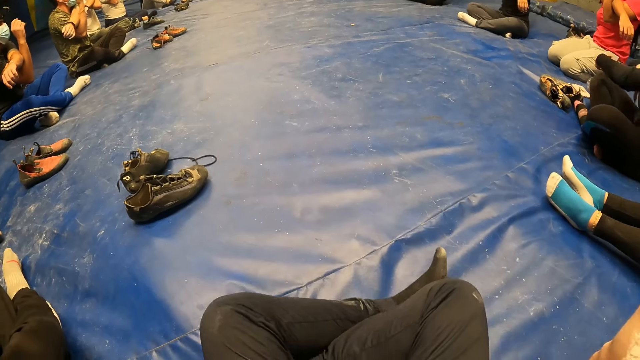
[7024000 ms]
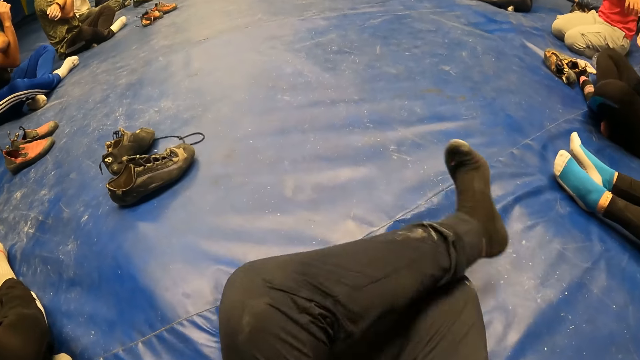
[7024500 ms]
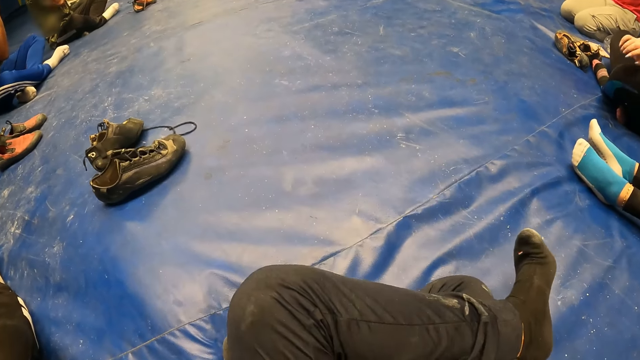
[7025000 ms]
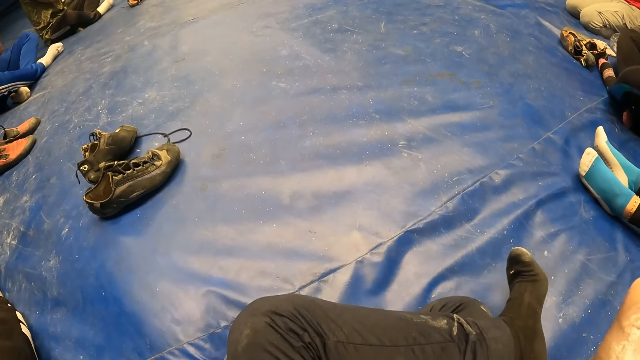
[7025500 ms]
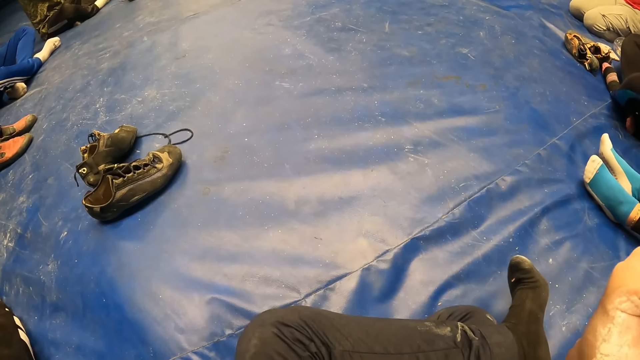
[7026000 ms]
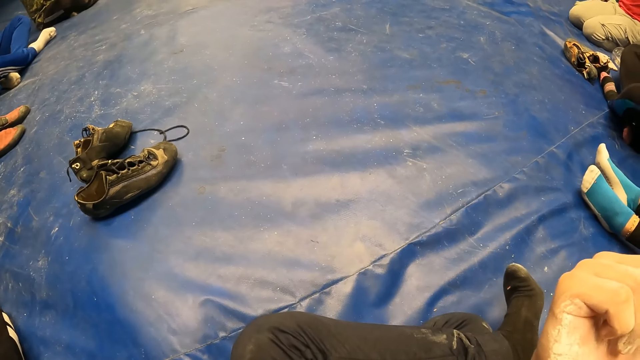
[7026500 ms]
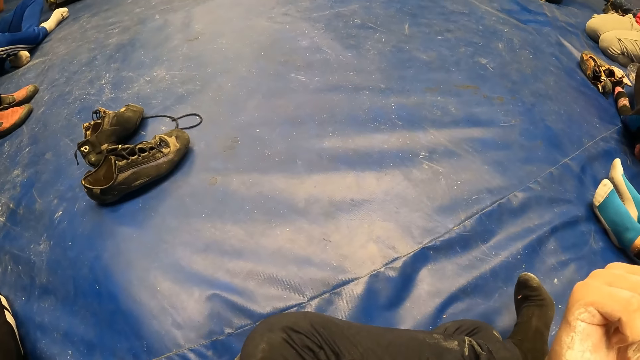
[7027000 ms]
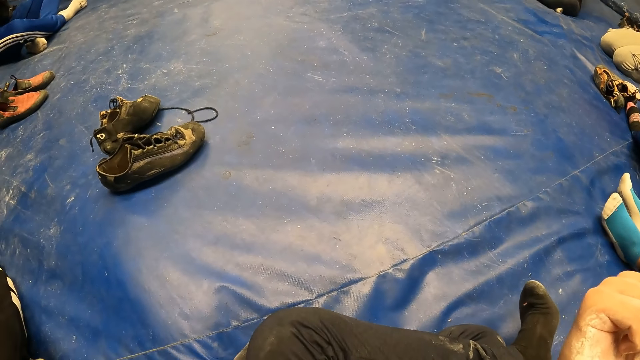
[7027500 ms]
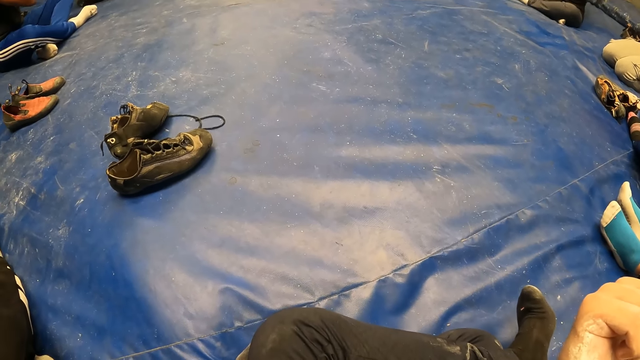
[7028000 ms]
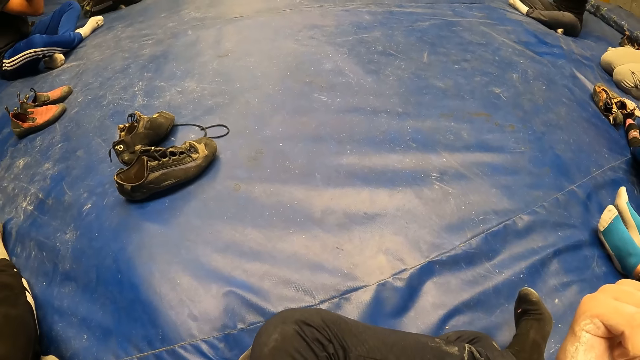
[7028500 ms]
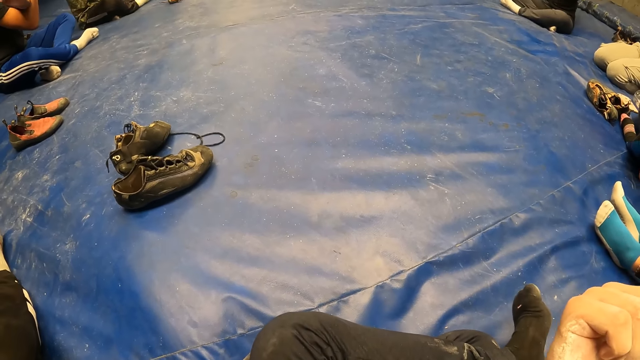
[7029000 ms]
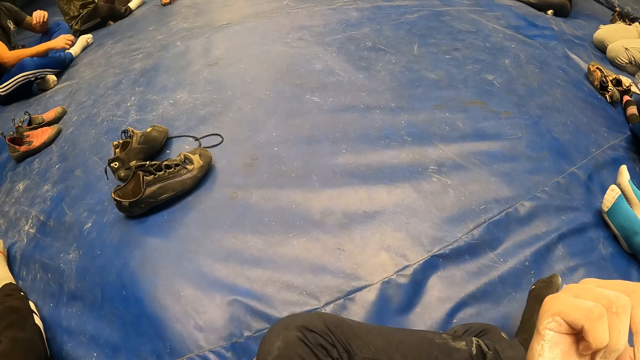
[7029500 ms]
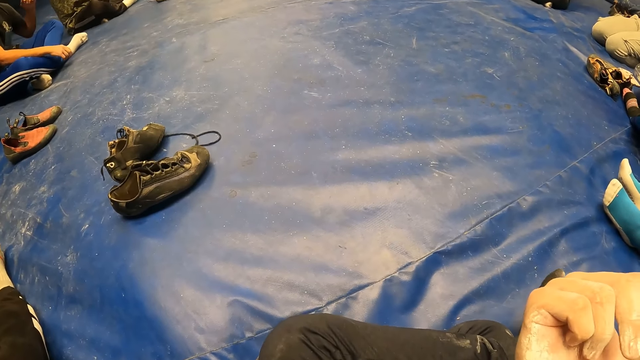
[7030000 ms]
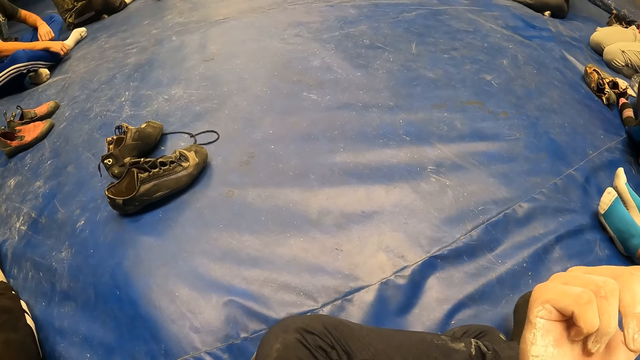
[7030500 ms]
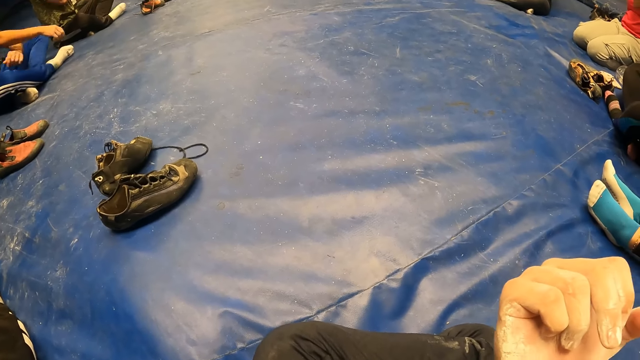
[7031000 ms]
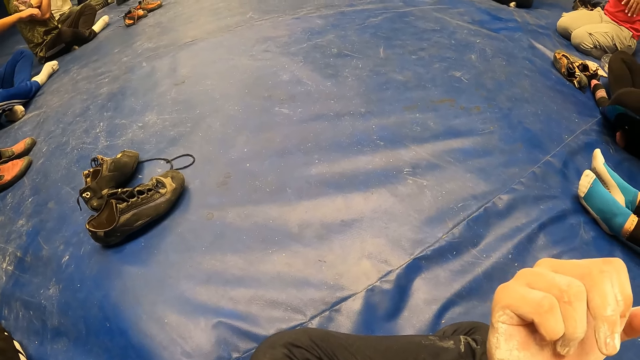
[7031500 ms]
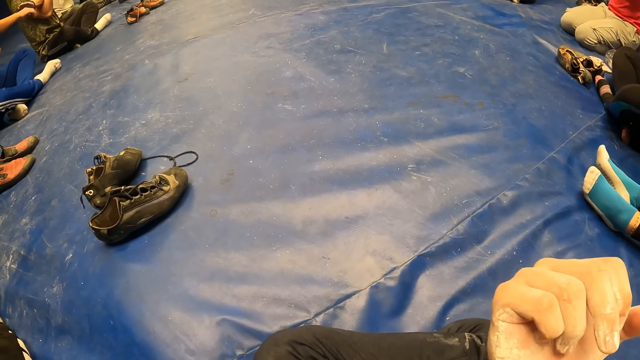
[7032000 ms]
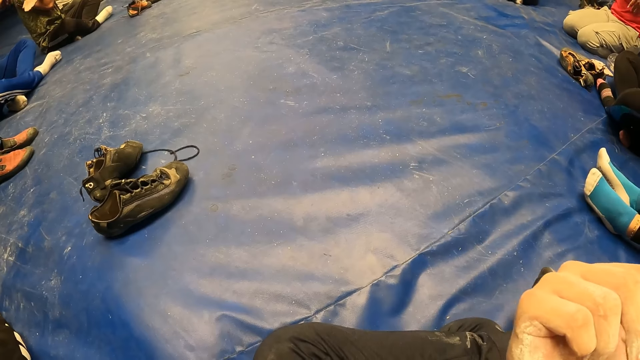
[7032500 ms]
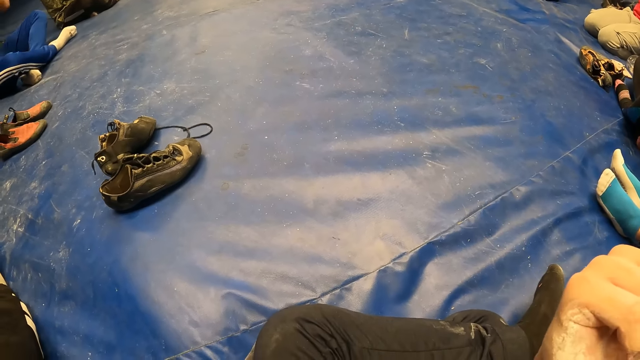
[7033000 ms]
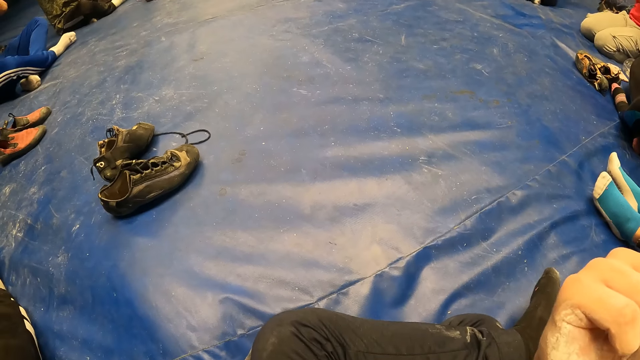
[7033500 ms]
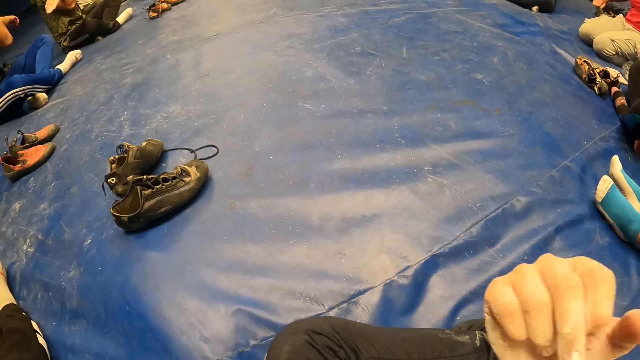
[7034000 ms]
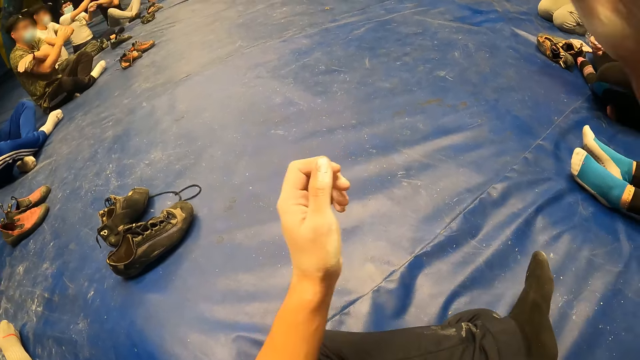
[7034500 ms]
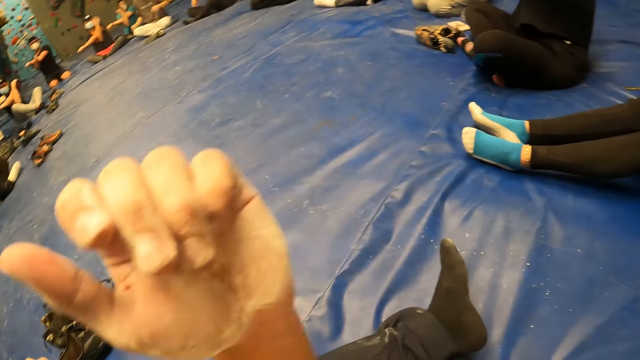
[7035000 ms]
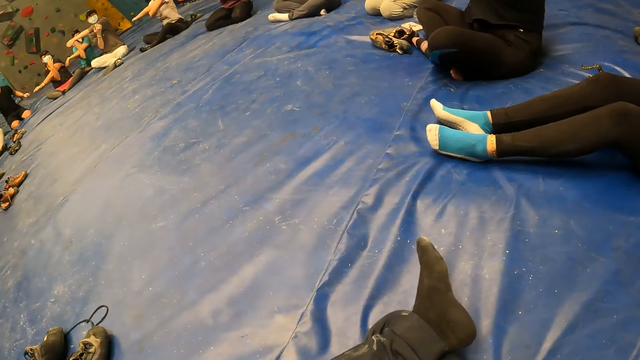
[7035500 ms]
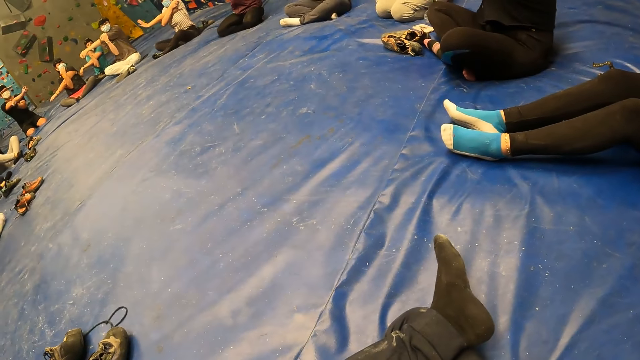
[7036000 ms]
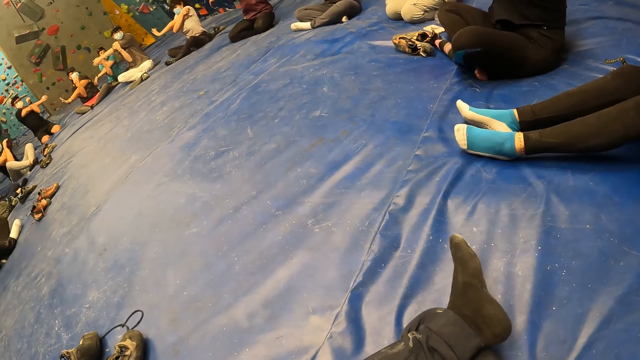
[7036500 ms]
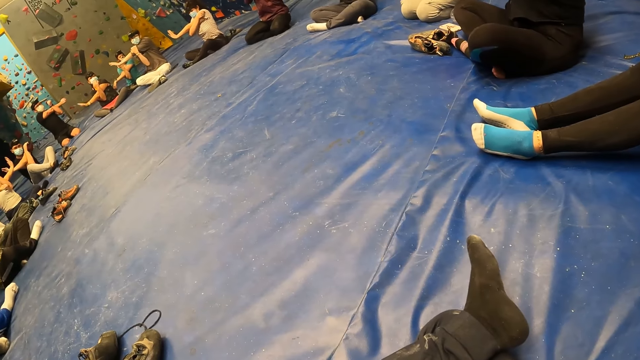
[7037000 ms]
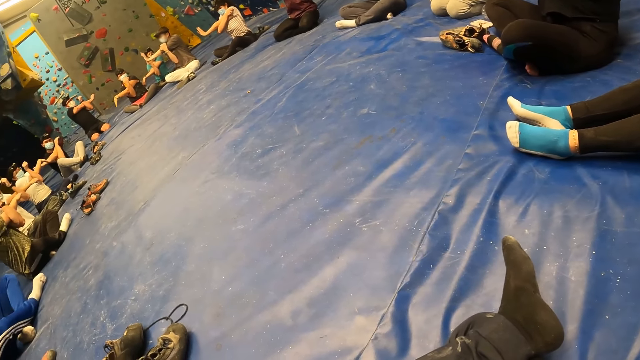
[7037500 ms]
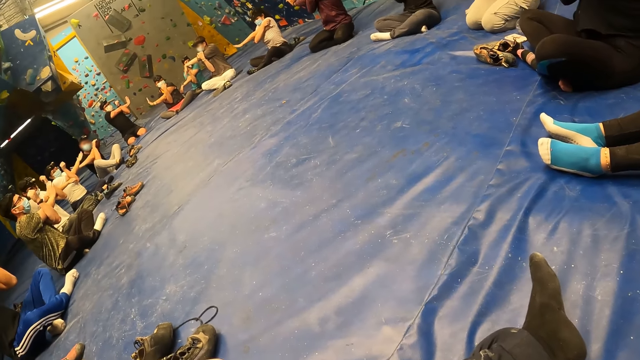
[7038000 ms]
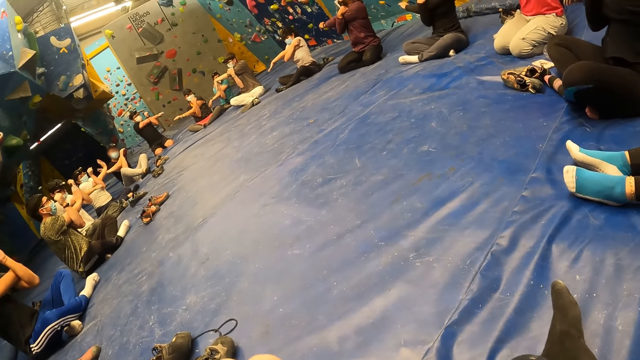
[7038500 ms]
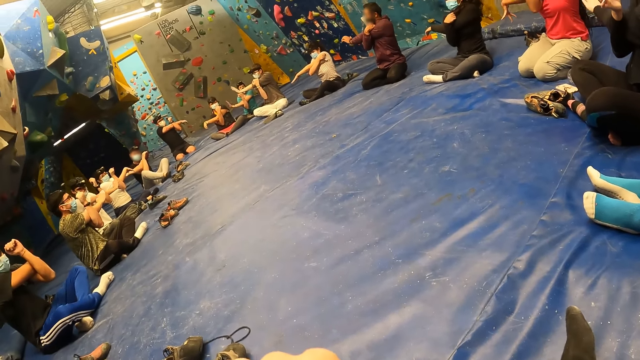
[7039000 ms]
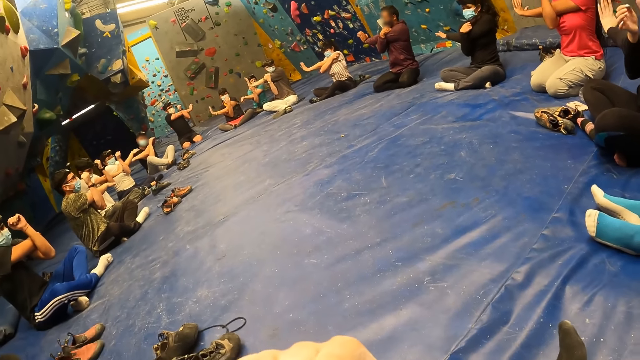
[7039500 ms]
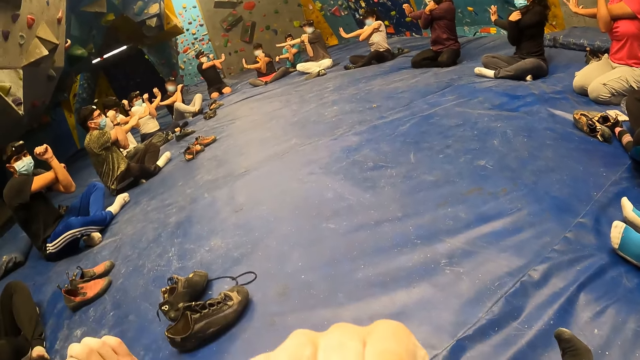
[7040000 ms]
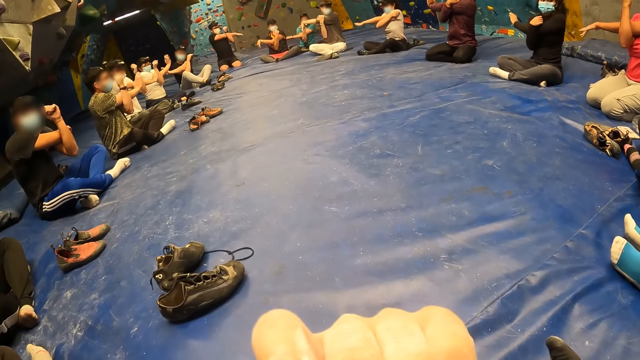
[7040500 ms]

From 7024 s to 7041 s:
The camera wearer places his left leg on his right leg. He moves his left toes. He places his right hand over his left hand. The group of people cross their left hand over their right hand. The camera wearer stretches his hands.

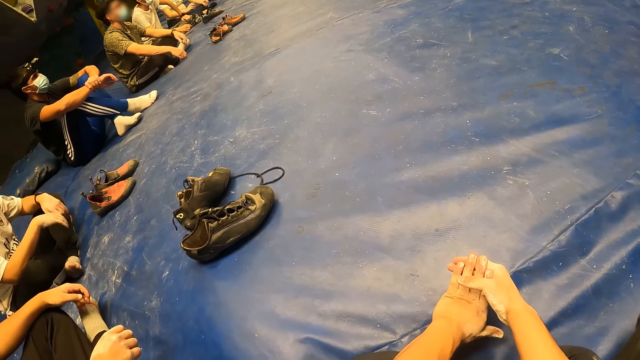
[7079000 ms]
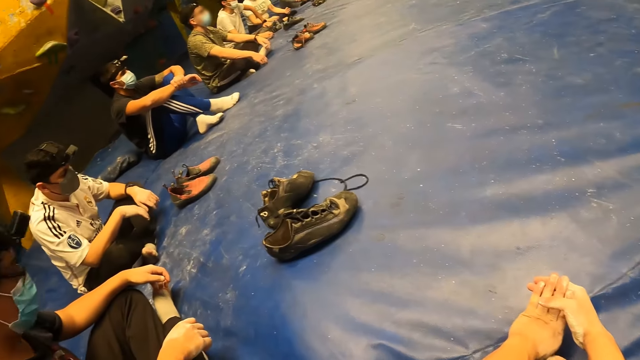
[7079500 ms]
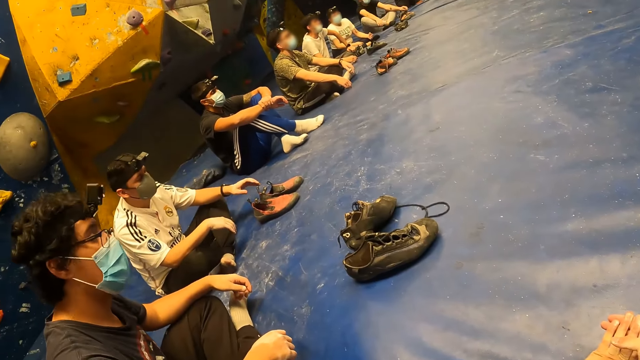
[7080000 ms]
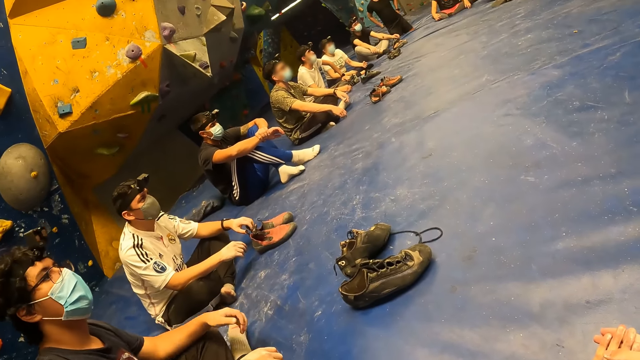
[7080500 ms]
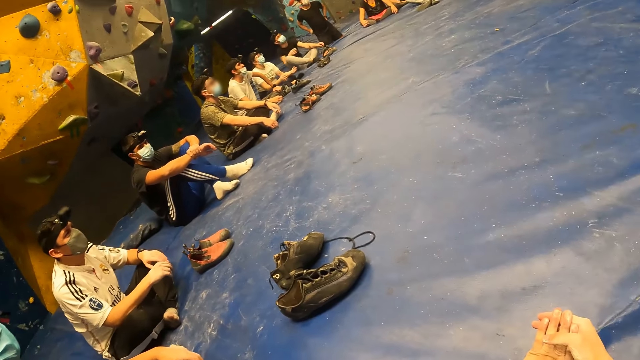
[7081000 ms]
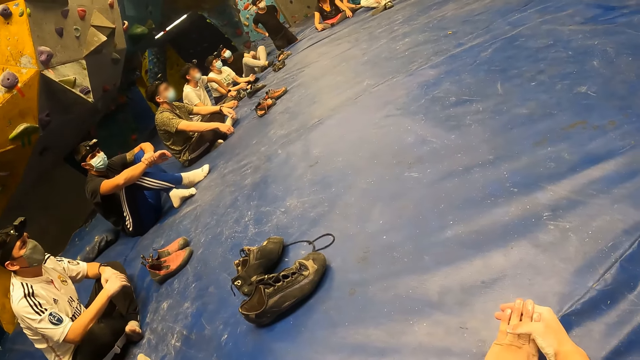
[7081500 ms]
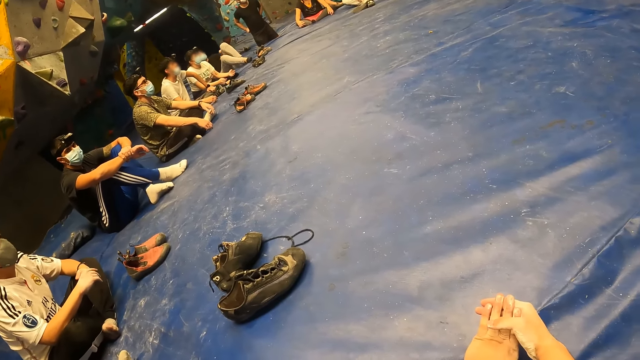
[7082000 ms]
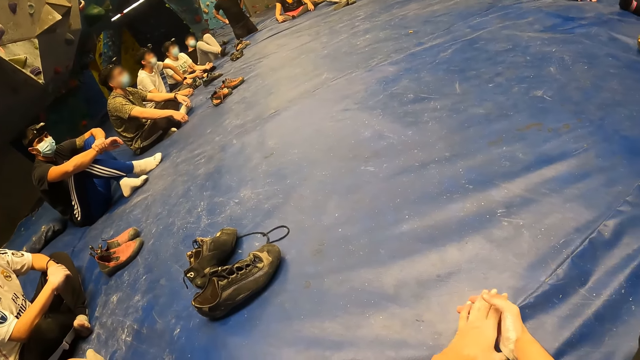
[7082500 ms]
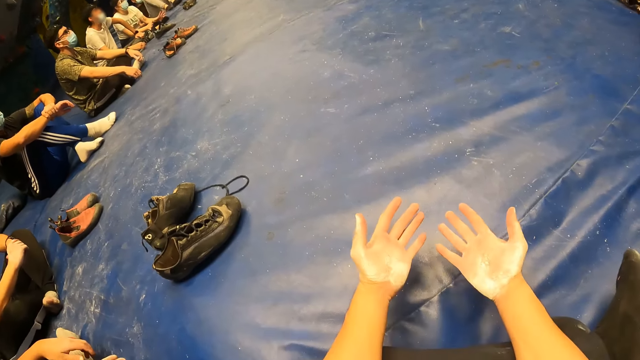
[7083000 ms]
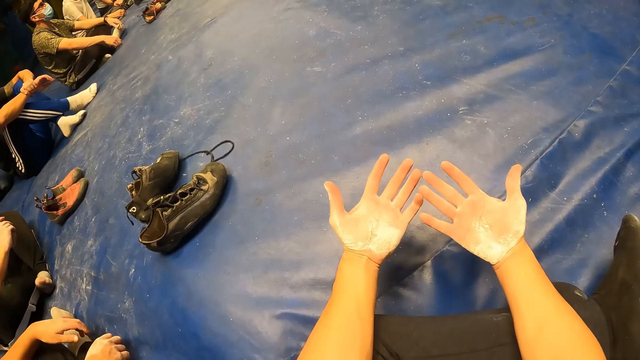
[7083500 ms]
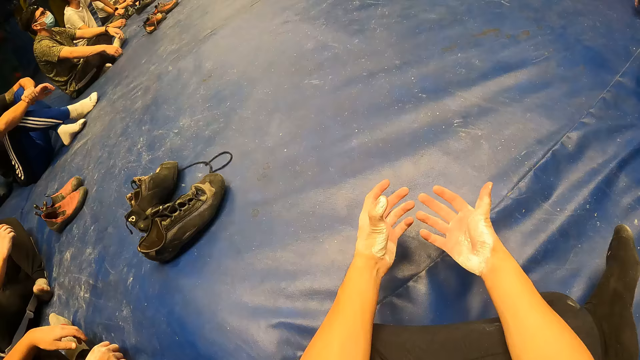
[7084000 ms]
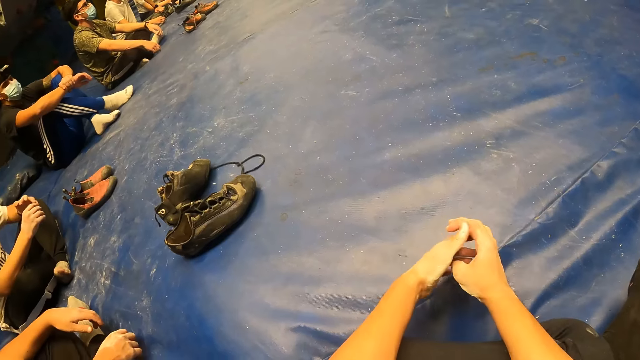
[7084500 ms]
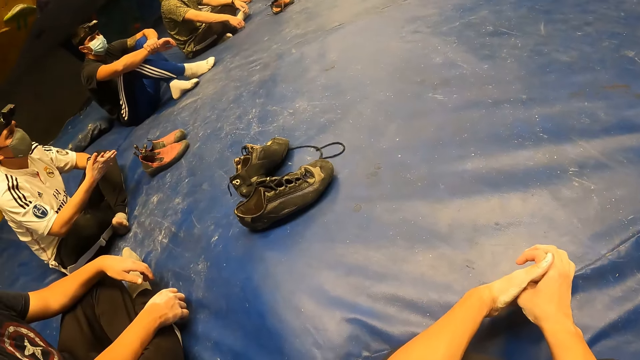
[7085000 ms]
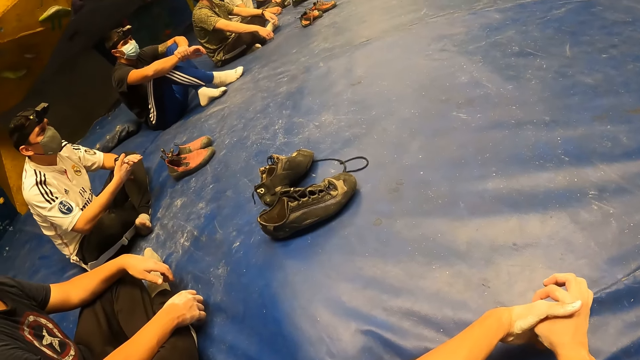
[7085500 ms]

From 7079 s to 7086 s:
The camera wearer looks around. They check hands. They fold hands together.
